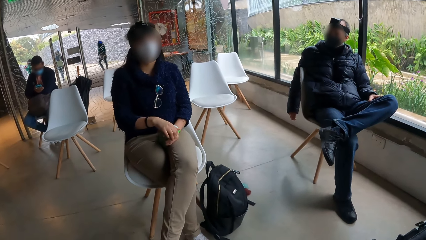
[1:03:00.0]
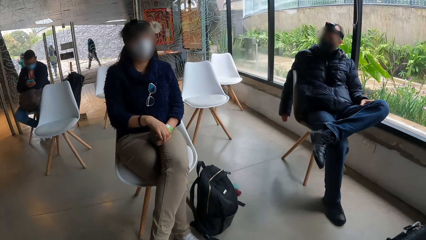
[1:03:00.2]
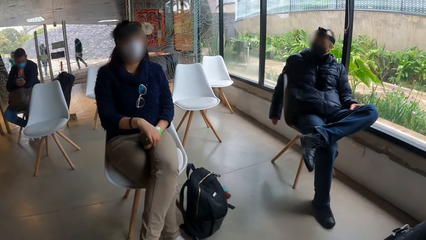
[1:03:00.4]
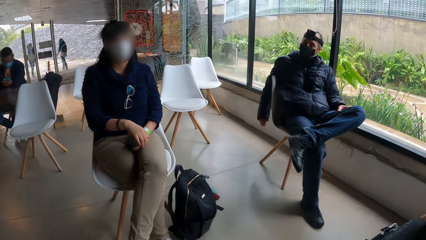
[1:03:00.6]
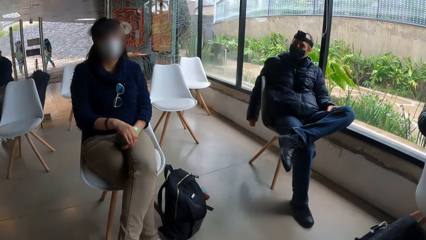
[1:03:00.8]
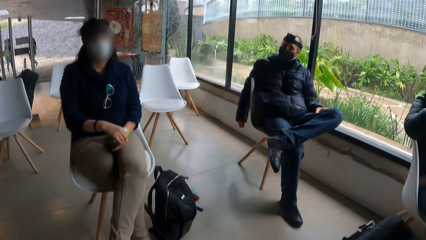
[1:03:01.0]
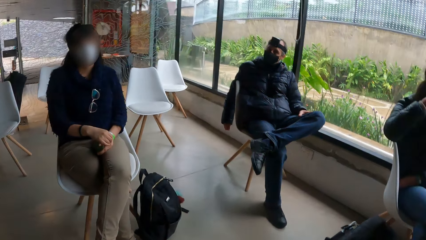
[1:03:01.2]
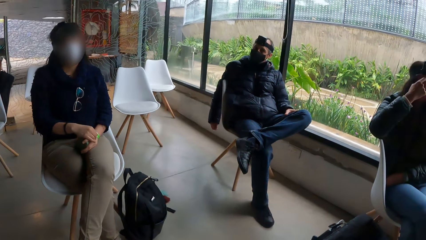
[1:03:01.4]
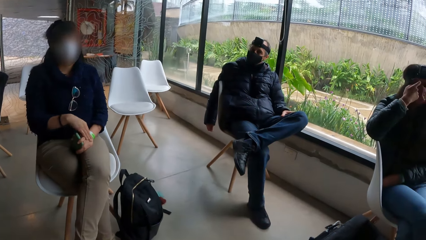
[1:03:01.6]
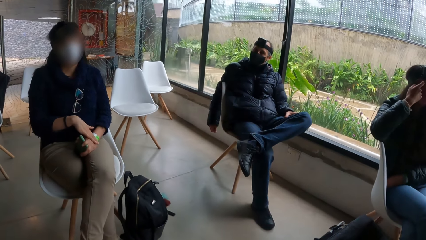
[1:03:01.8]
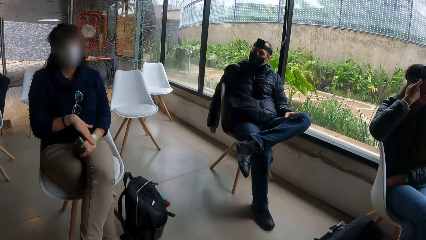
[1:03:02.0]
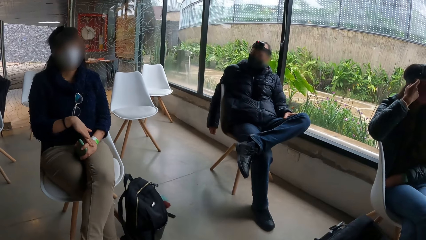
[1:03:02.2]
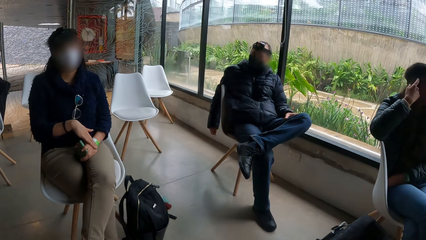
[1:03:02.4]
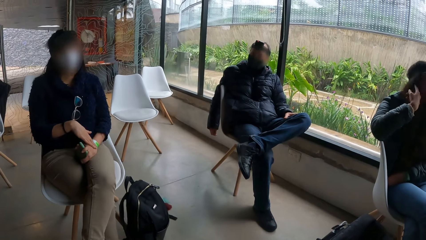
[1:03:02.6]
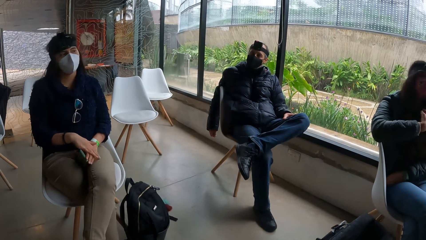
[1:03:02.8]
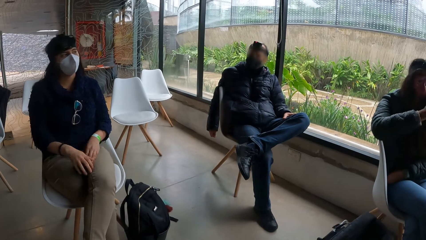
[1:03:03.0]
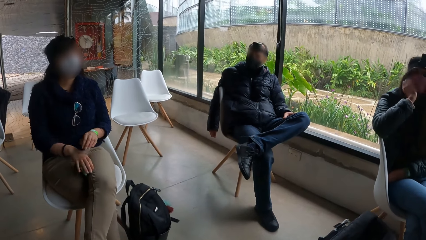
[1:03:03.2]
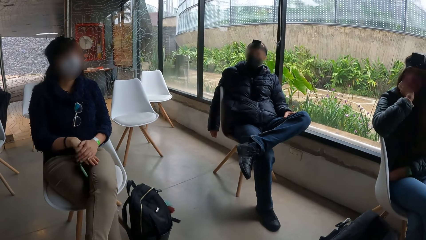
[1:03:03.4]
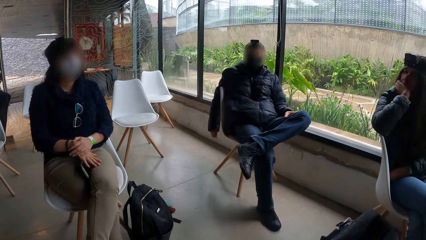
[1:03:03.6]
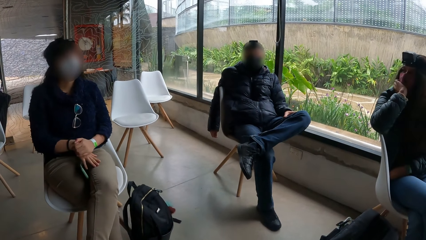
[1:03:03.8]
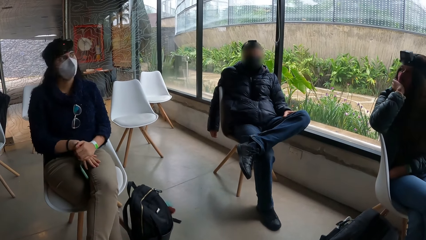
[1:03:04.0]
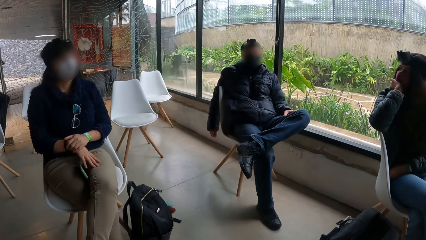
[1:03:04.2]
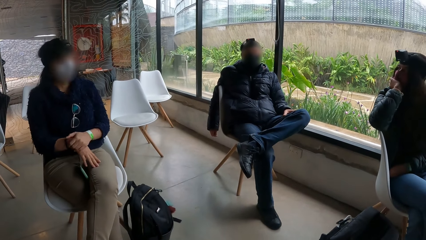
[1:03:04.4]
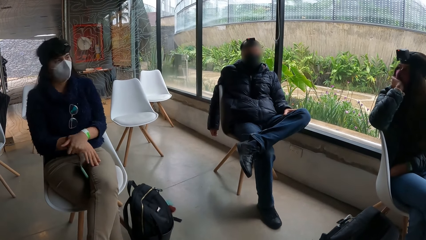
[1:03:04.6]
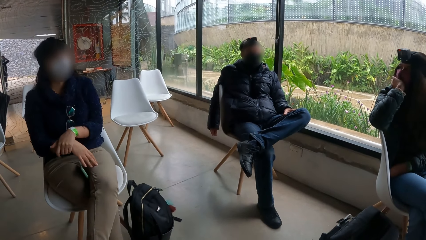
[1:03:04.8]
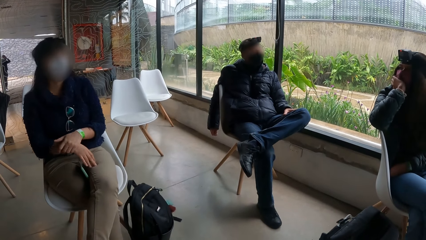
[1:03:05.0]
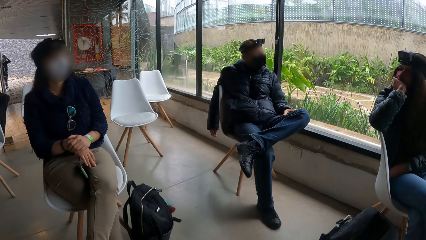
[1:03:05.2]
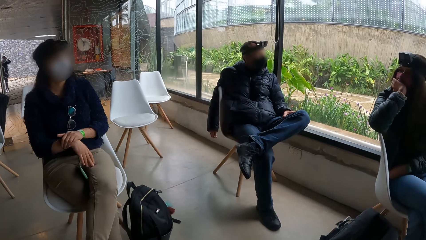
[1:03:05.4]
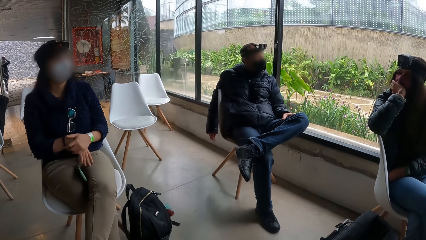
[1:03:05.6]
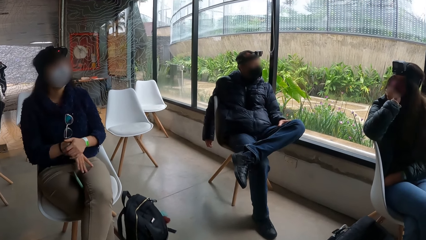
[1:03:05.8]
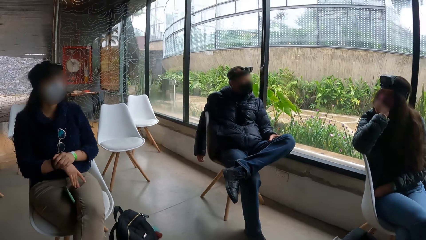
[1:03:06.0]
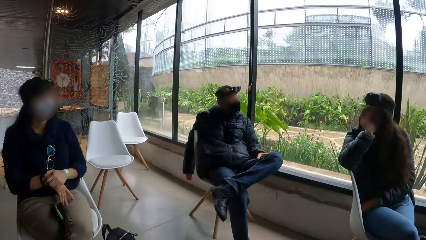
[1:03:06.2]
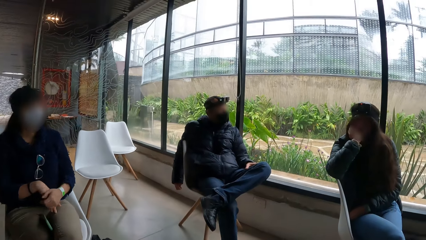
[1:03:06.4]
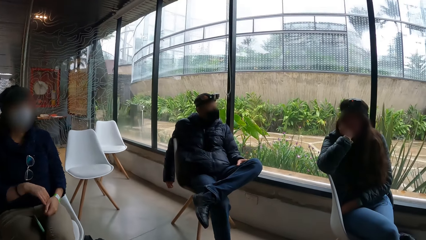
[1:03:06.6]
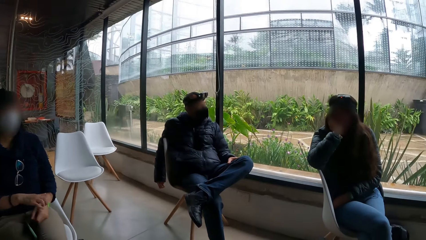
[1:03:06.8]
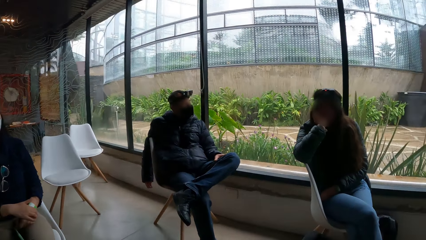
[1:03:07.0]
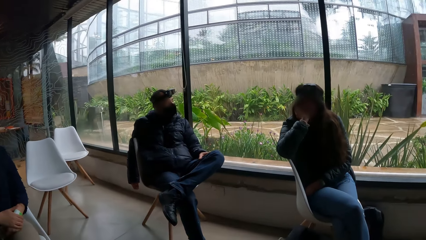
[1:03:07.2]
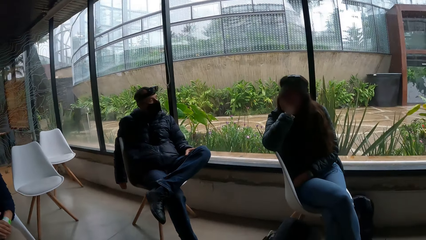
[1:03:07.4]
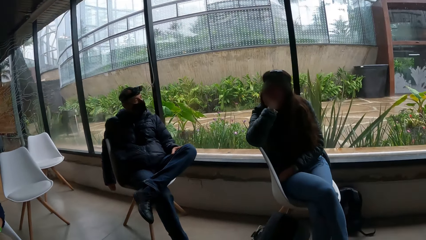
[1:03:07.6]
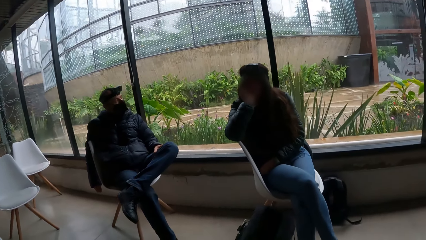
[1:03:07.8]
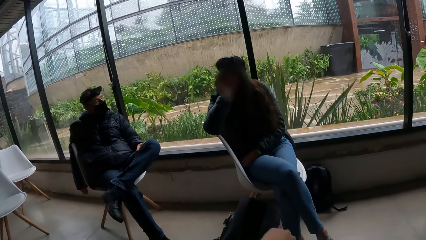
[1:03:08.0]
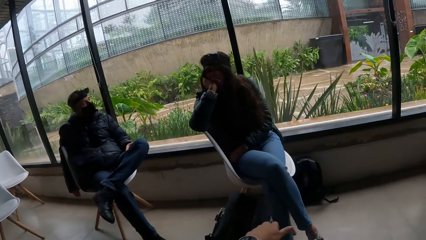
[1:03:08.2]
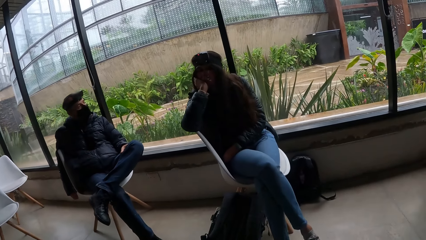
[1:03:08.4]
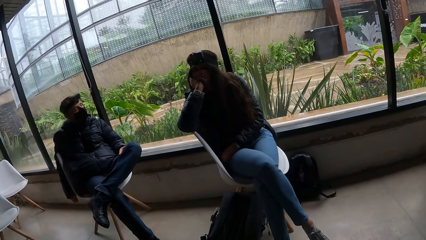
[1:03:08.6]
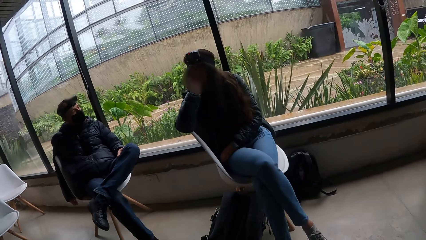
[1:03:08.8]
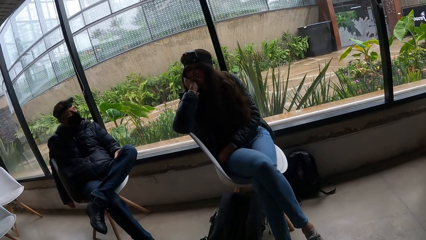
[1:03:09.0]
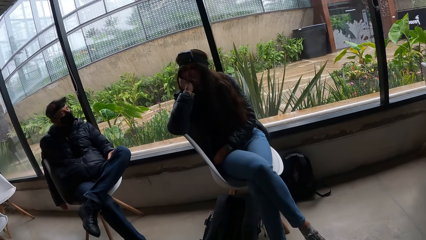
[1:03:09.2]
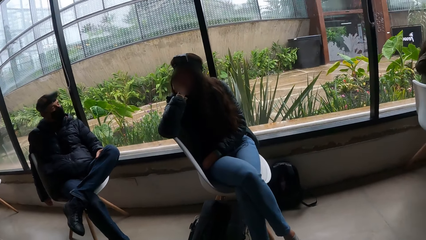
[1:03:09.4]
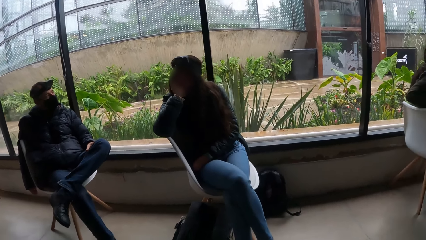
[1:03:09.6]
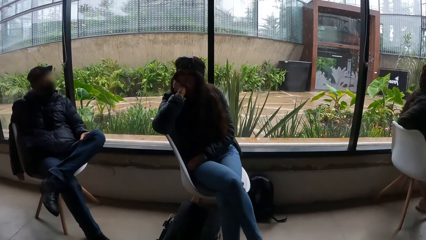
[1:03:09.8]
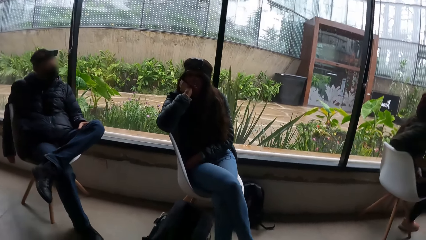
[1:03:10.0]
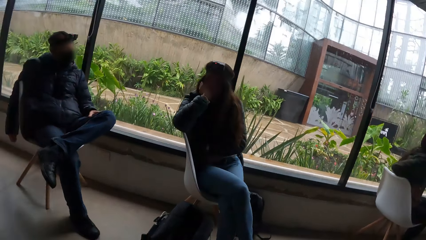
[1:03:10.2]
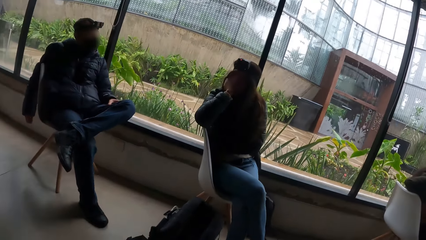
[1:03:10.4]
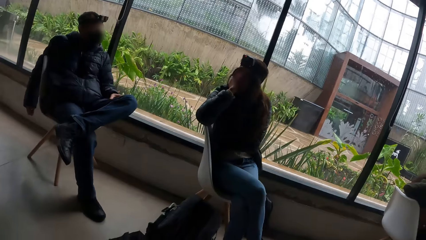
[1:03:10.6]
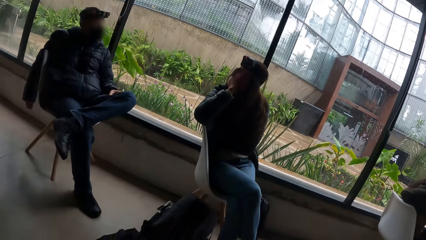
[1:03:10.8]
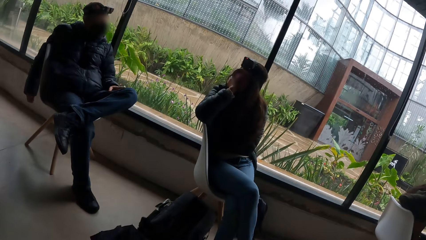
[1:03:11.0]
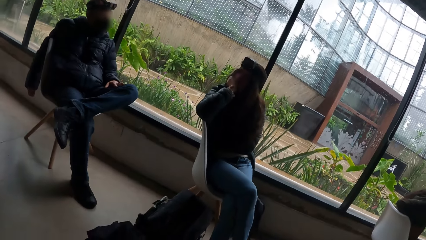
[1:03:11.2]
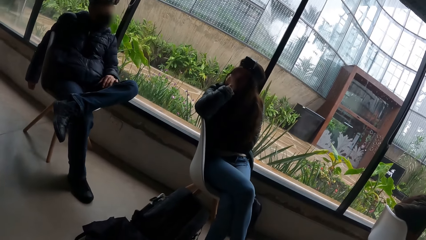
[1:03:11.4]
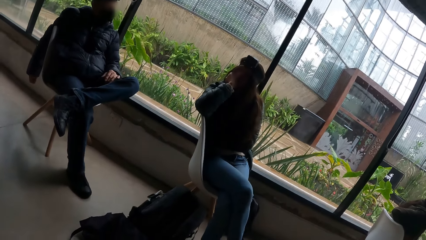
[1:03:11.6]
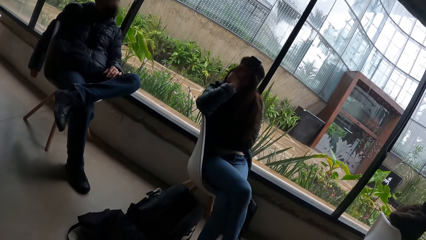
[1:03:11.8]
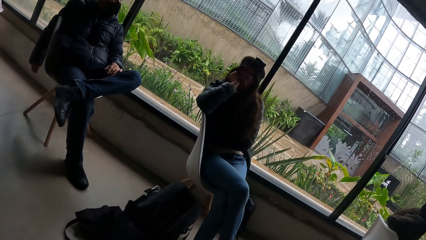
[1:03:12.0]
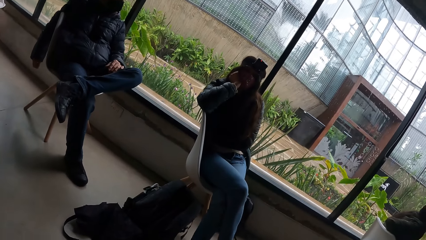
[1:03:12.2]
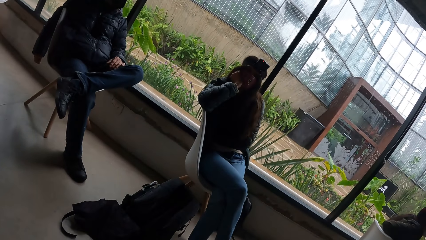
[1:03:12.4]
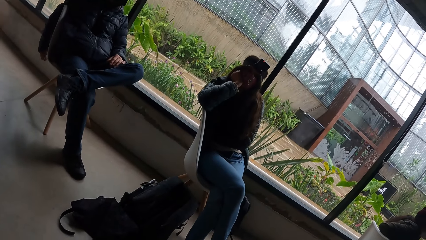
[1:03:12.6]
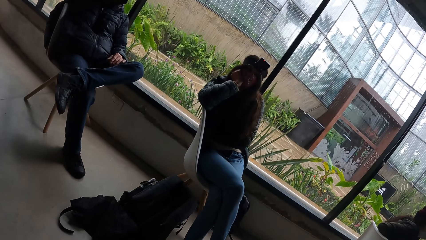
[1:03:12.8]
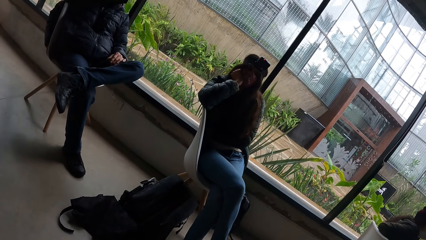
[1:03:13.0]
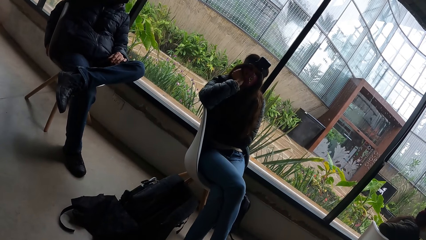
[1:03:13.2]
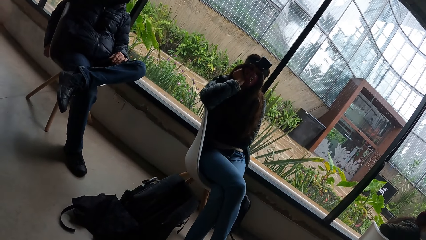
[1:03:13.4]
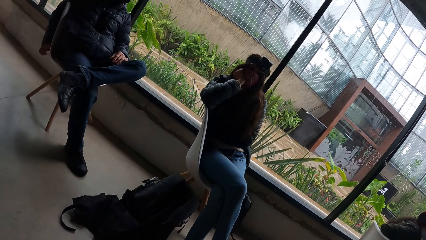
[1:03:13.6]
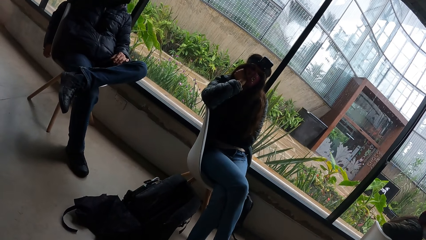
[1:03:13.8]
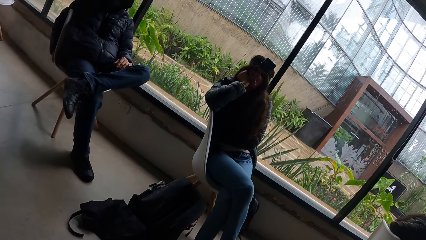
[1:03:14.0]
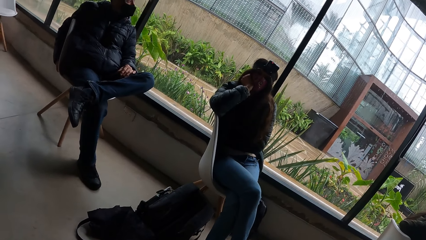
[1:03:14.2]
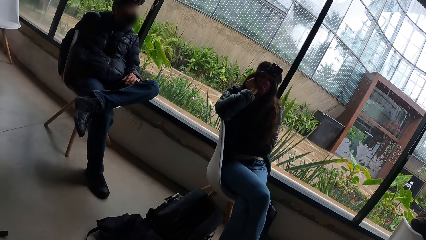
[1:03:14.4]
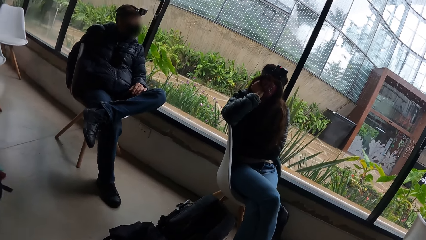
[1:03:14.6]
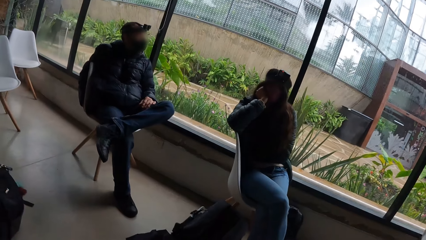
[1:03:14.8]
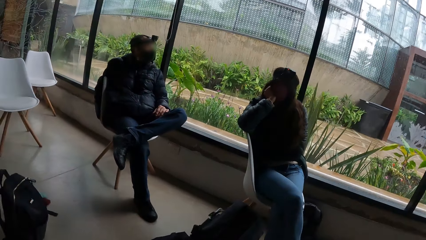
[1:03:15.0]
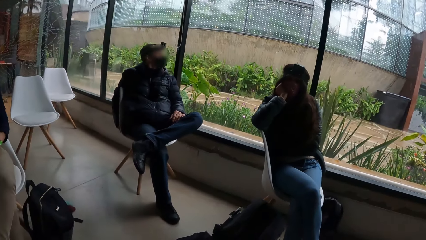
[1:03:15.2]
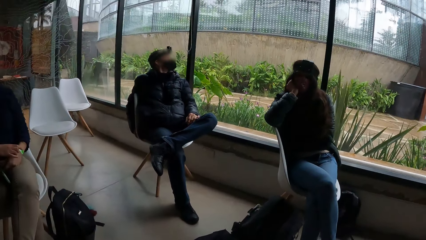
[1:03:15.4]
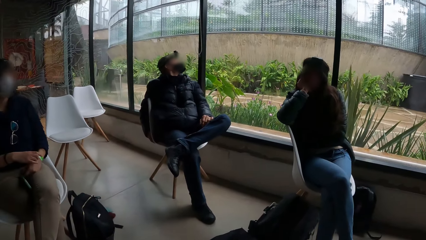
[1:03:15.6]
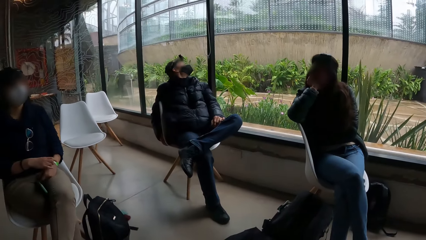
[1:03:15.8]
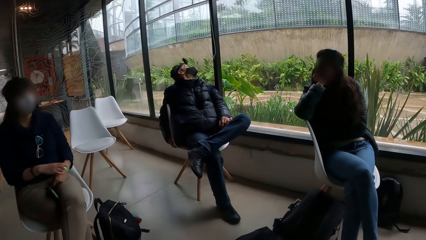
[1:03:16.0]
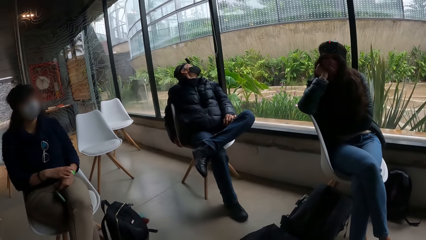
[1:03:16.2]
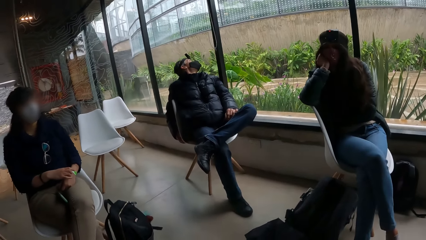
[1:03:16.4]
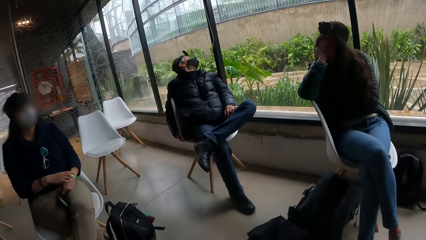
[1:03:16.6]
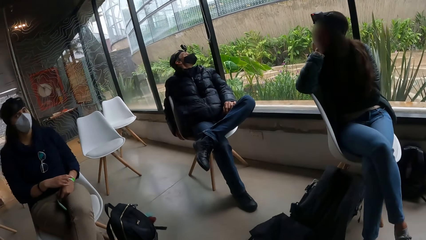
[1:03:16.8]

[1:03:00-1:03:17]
A woman touches her hair with her right hand. Another woman drops the phone from her left hand on her lap. The first woman touches her face with her right hand. The other woman rubs both hands together. A man looks around the room.
